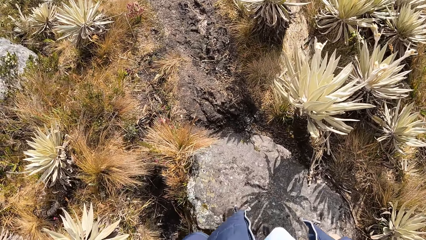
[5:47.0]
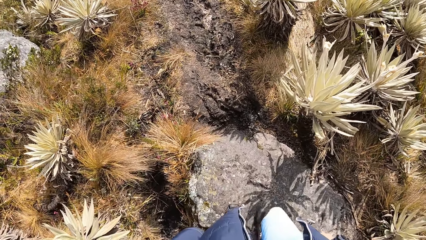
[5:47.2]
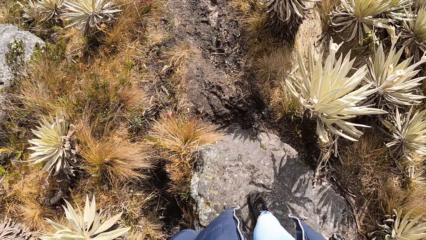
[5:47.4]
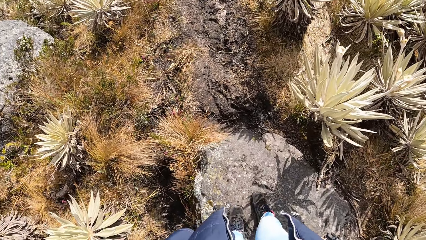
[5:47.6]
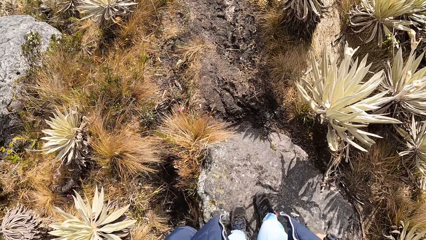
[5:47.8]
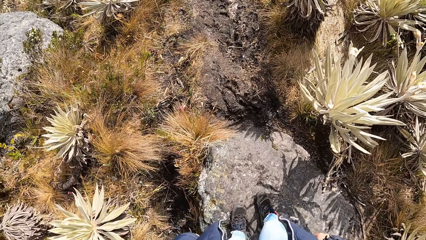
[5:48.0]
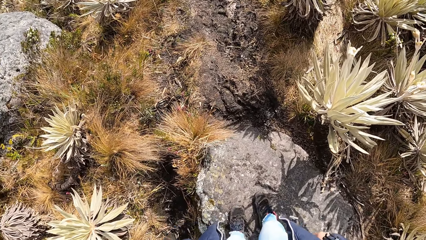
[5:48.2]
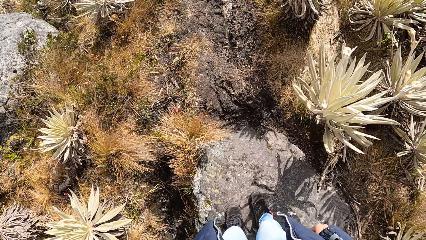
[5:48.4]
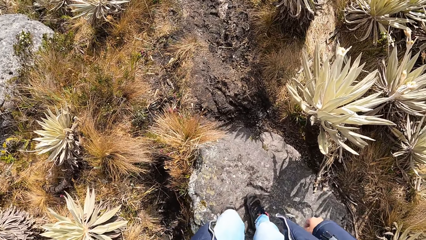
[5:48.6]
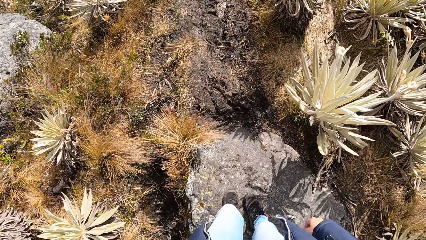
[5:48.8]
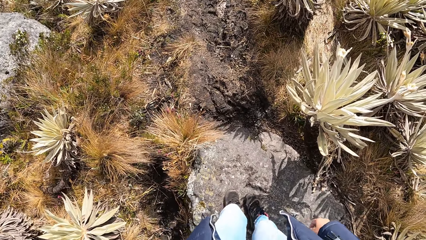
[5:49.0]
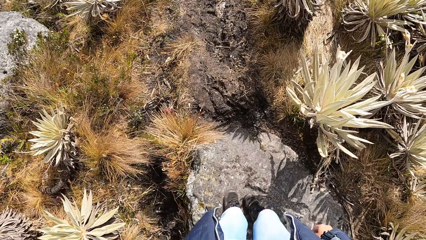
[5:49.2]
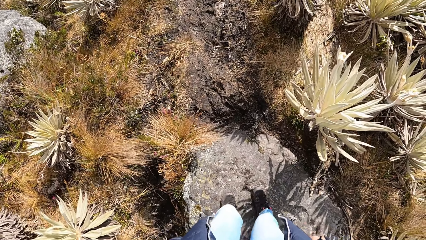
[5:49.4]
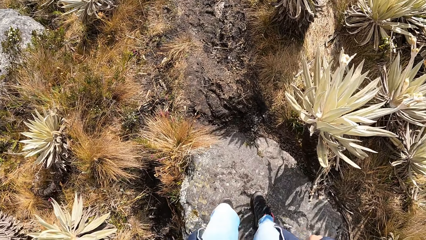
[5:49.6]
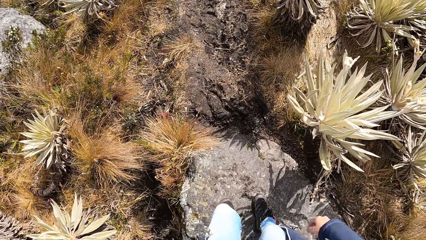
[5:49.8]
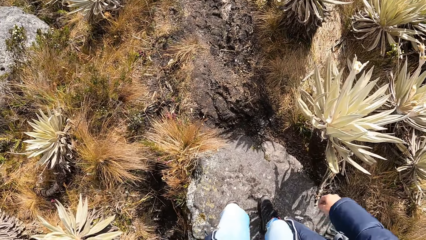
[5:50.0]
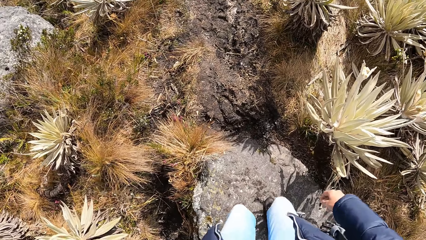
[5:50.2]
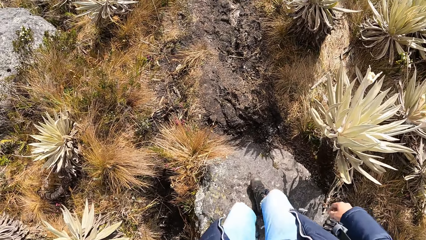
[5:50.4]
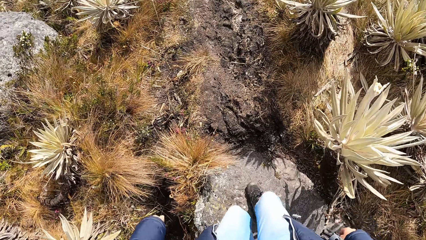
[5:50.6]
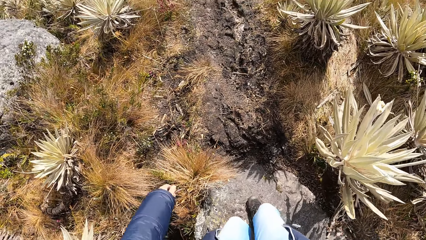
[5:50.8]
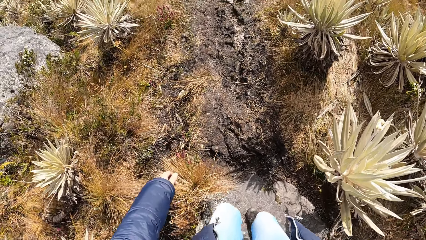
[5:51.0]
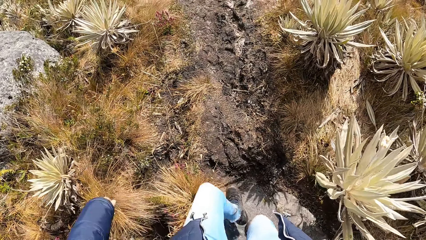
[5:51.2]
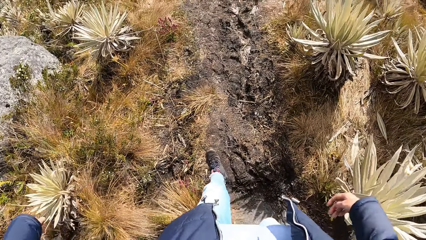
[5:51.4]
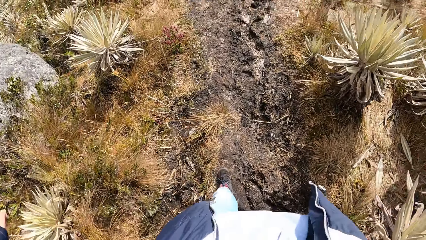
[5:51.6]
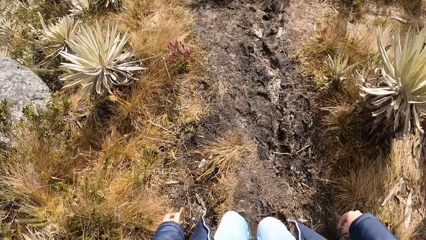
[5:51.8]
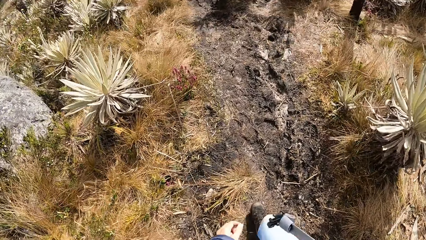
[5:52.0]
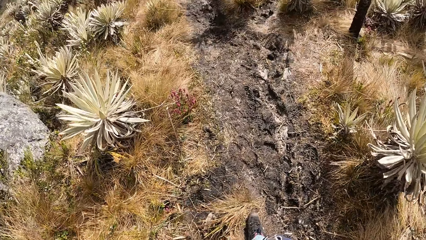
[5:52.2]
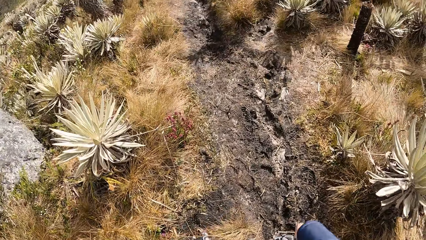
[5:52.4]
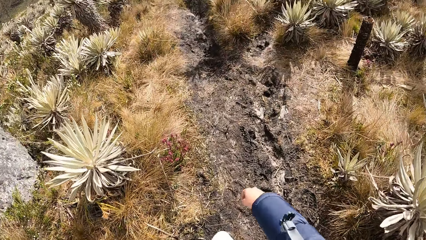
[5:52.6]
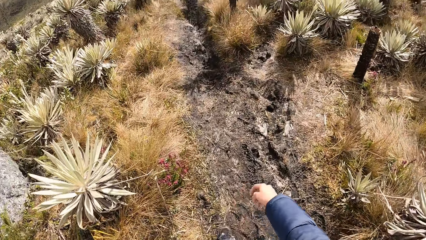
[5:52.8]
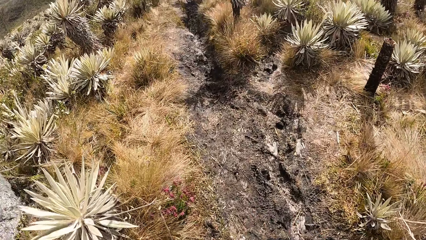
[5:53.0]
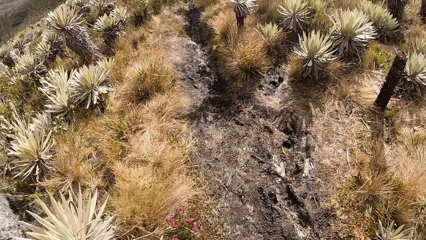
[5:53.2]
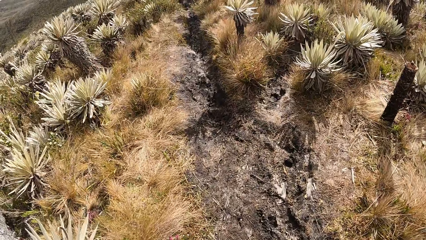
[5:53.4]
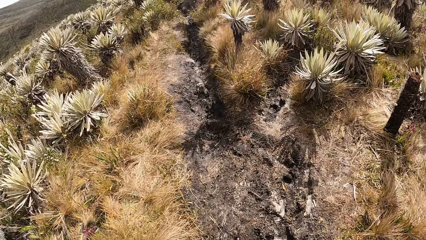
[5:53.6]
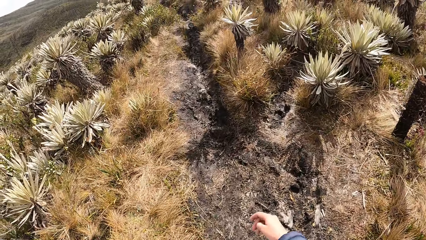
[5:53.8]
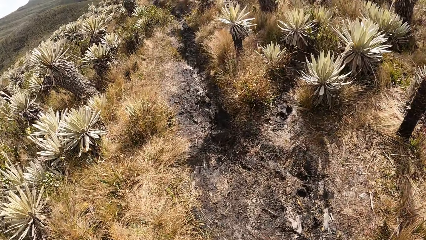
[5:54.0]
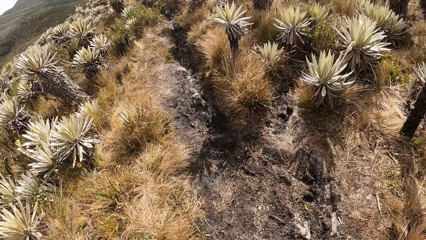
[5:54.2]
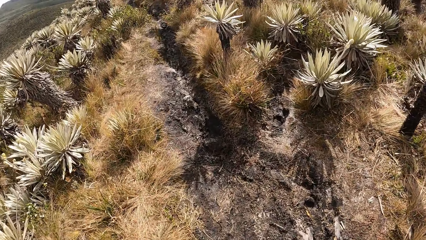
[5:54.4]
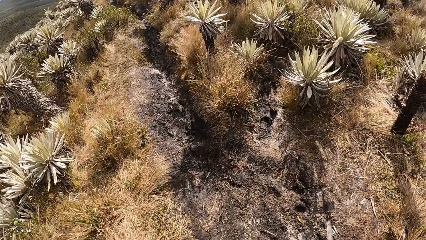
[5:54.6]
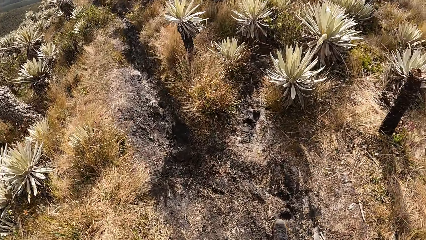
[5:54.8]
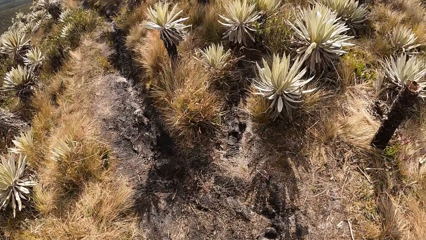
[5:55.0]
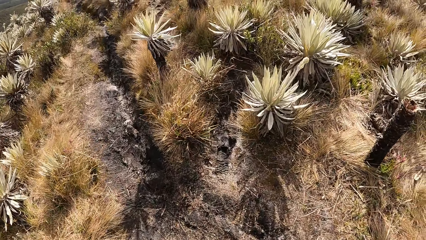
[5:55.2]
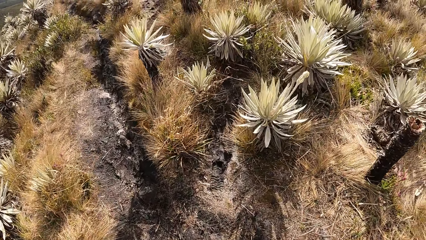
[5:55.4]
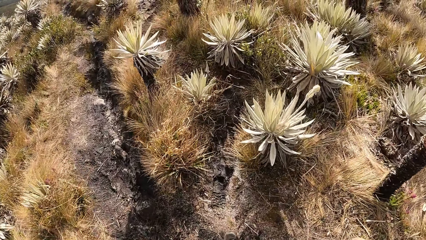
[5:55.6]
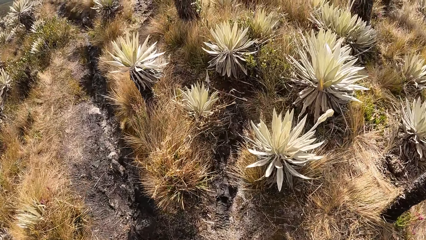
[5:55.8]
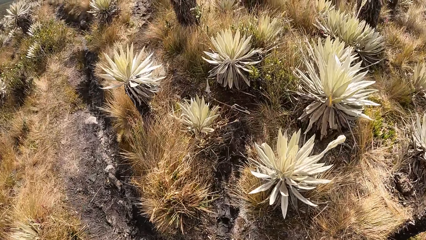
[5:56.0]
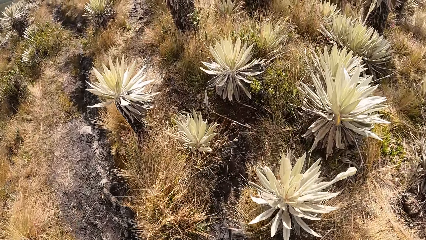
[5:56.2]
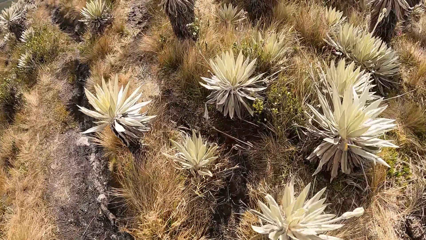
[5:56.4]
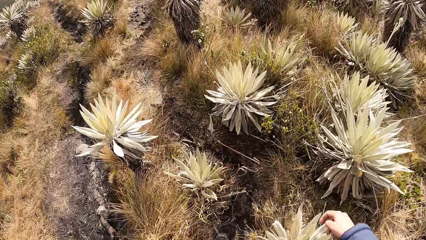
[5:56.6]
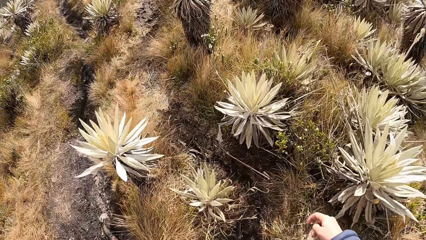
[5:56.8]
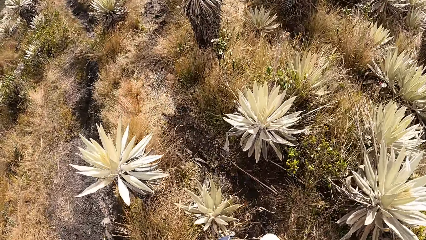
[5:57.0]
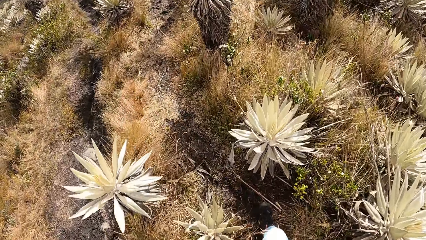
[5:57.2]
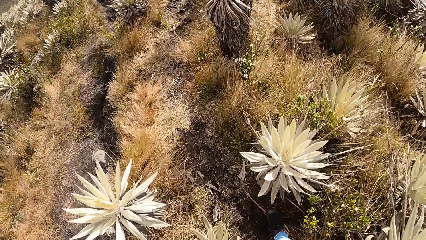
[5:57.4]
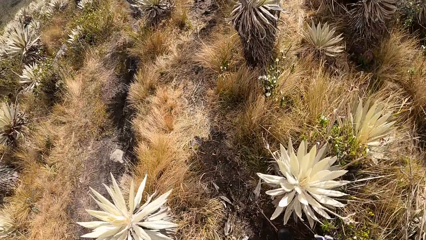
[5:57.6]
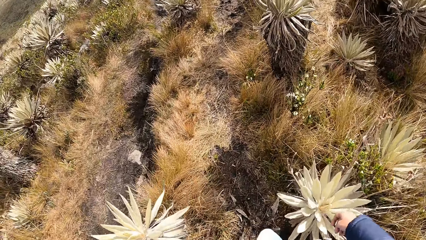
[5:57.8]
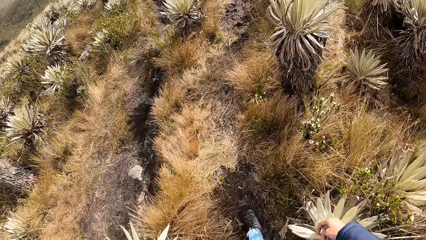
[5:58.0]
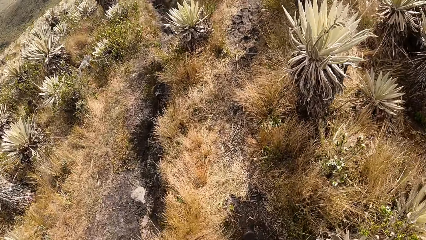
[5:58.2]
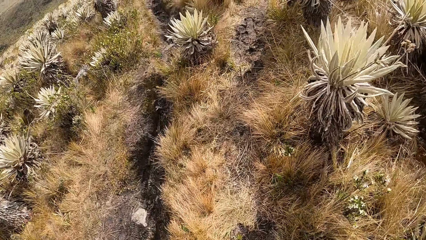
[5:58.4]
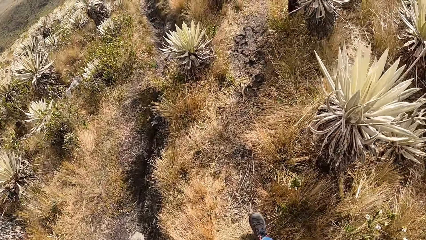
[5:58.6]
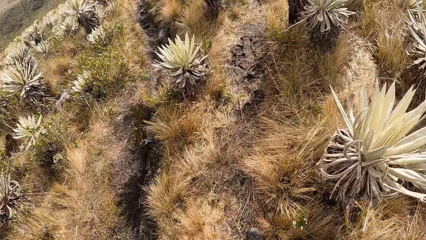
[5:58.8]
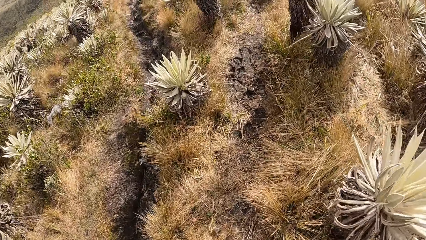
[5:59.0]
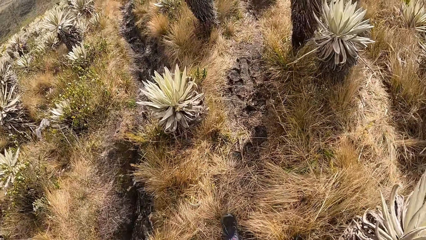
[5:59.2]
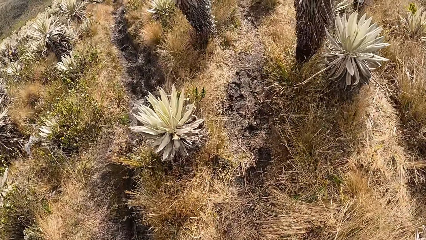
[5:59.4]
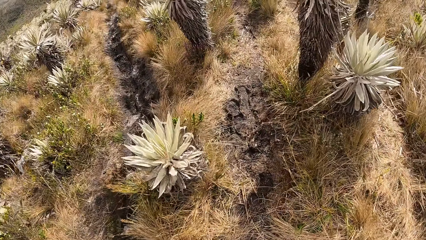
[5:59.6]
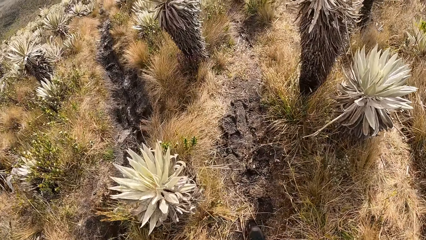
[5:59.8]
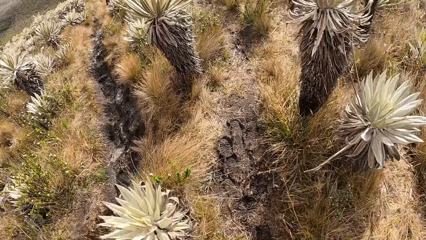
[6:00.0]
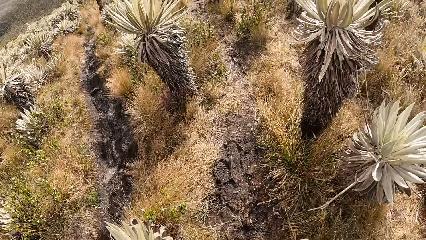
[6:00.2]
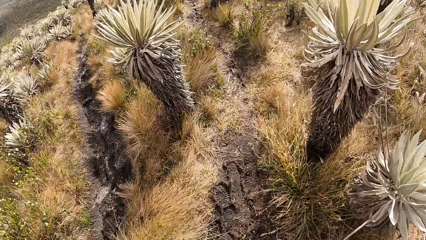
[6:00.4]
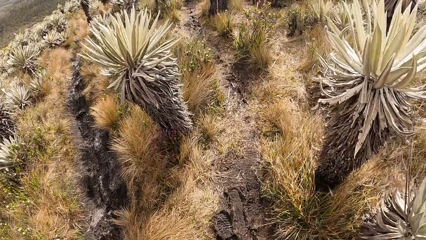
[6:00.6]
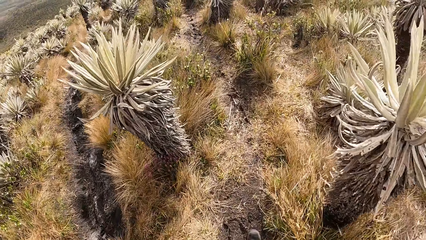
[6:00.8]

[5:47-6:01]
The camera wearer slows down. They walk.

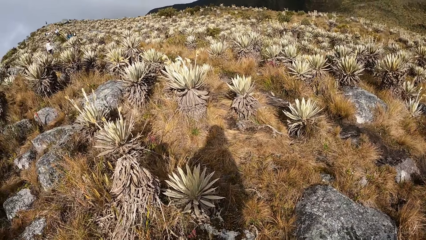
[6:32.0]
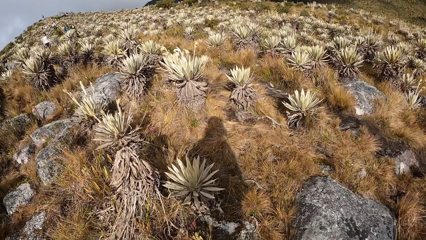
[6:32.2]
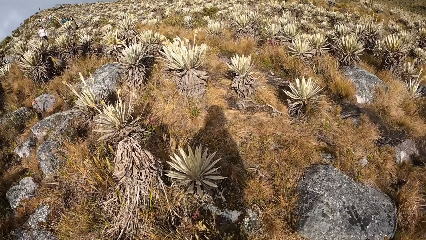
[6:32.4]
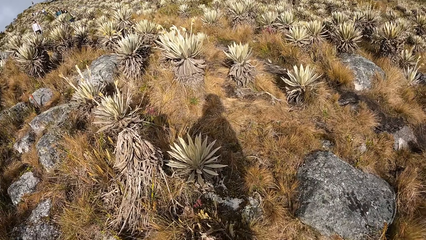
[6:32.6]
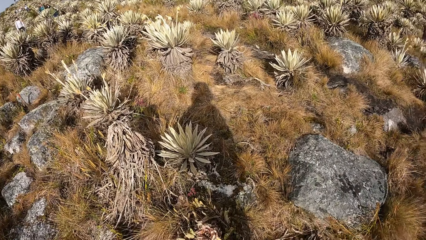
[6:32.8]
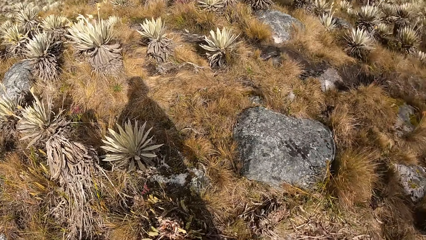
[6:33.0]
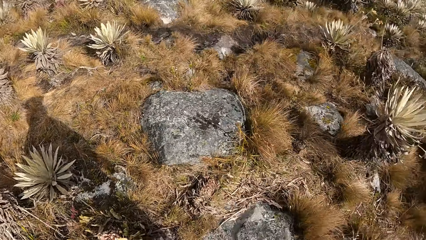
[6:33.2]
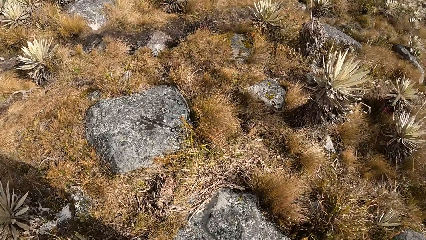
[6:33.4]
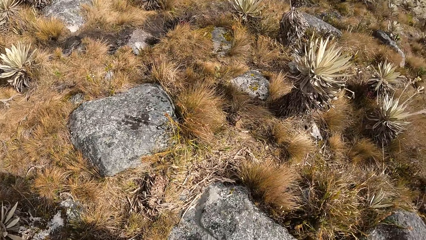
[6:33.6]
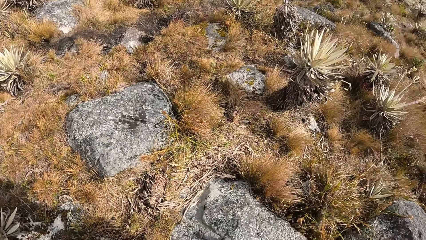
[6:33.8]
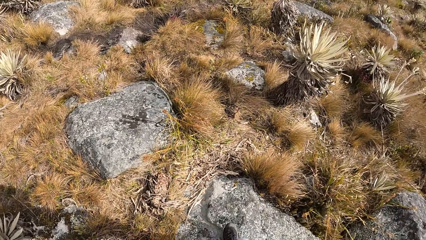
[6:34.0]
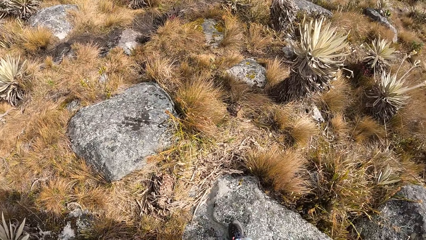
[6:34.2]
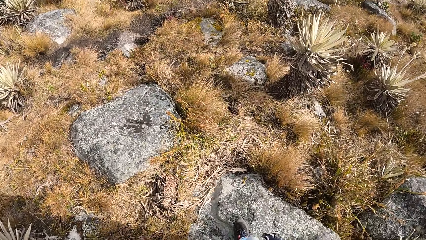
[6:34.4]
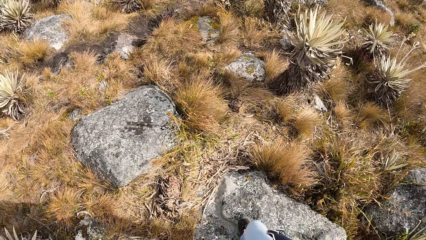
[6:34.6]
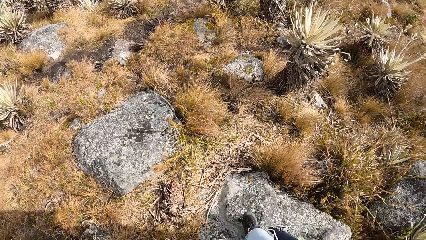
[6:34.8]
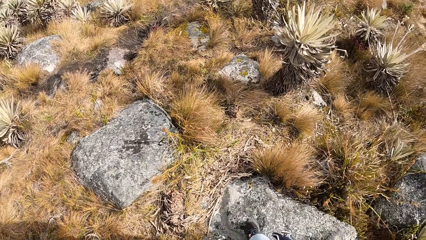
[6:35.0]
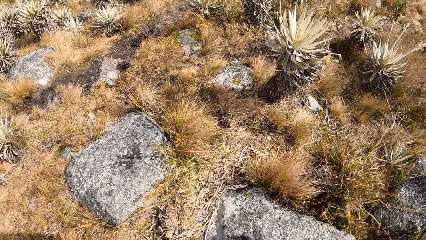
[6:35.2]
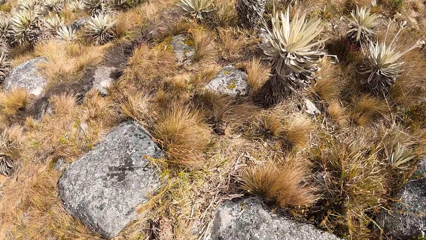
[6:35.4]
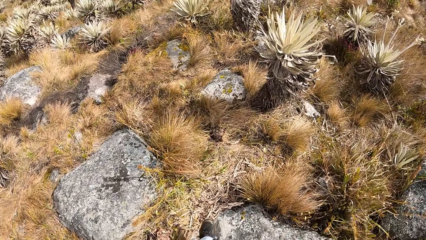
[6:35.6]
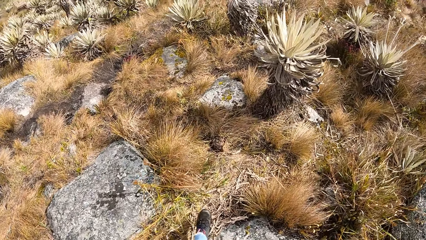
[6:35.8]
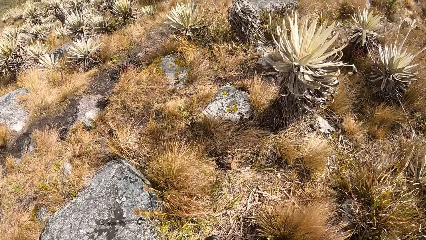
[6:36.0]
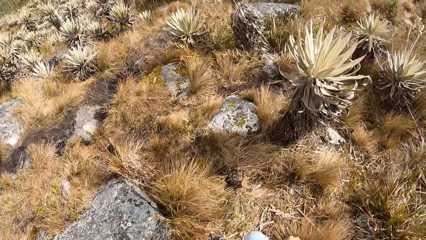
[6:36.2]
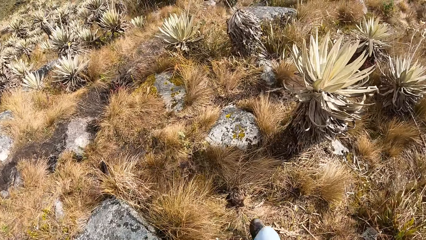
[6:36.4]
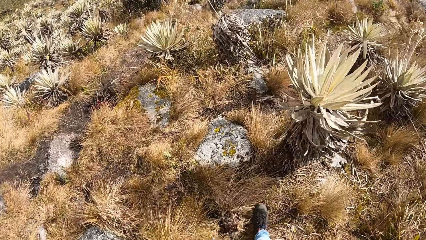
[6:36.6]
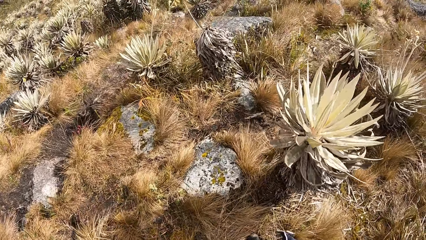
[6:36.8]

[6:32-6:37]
The camera wearer stands.
